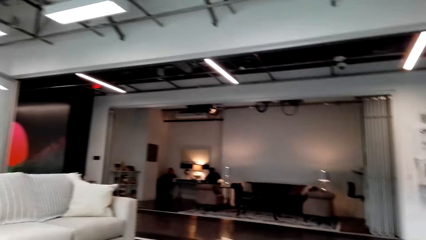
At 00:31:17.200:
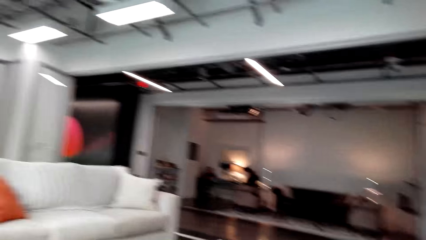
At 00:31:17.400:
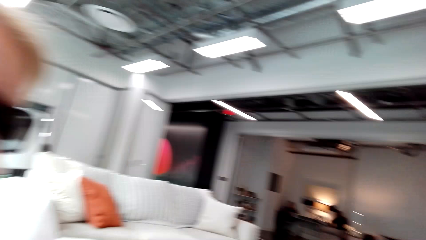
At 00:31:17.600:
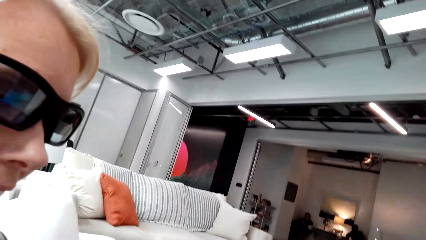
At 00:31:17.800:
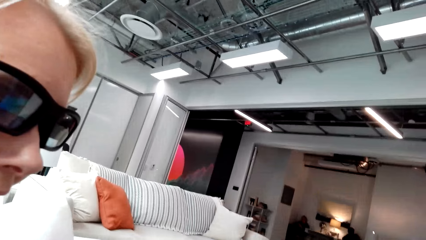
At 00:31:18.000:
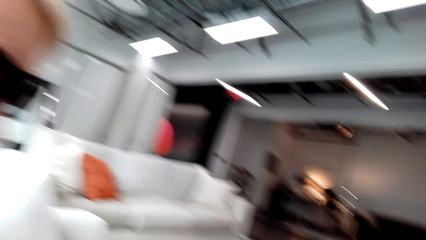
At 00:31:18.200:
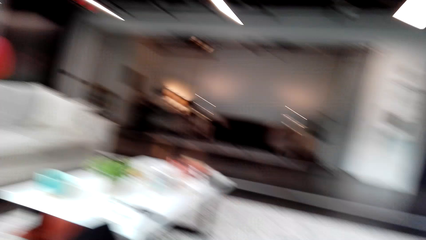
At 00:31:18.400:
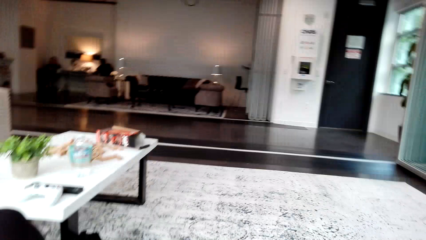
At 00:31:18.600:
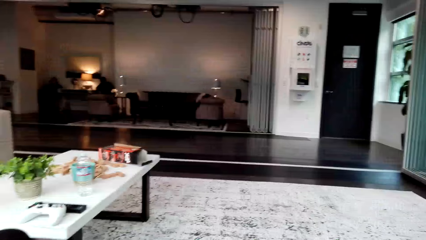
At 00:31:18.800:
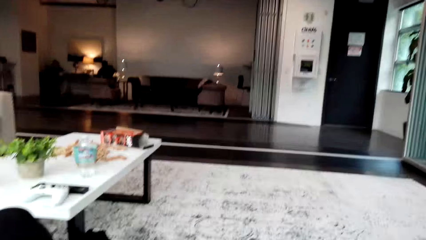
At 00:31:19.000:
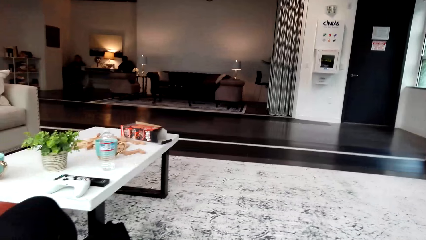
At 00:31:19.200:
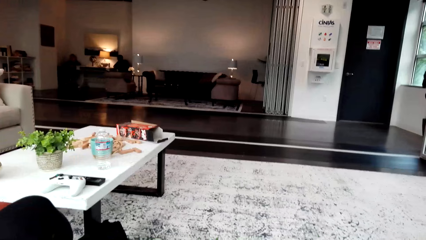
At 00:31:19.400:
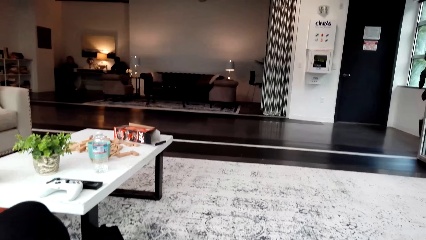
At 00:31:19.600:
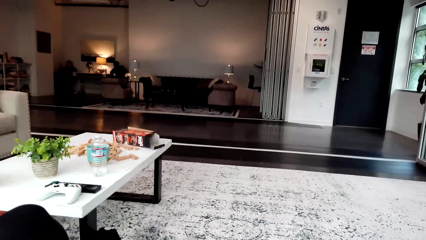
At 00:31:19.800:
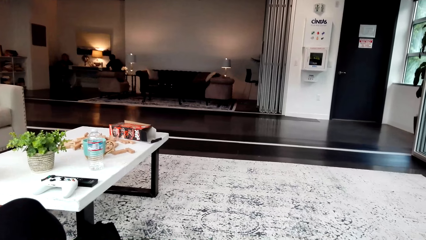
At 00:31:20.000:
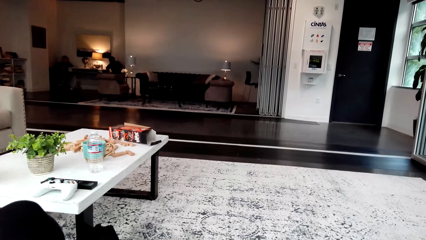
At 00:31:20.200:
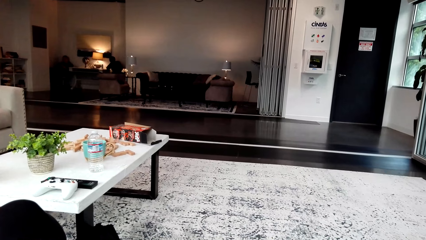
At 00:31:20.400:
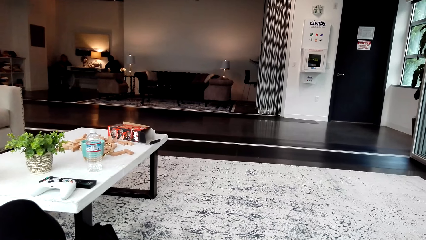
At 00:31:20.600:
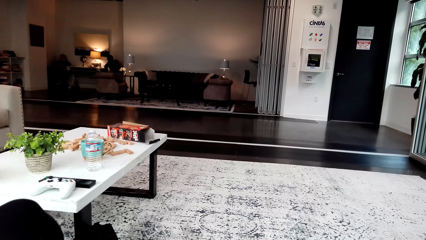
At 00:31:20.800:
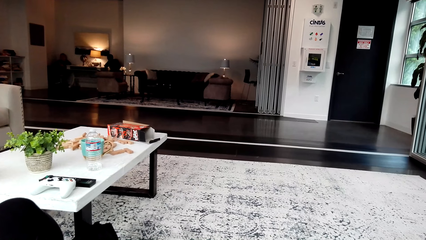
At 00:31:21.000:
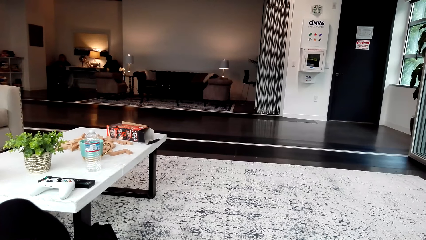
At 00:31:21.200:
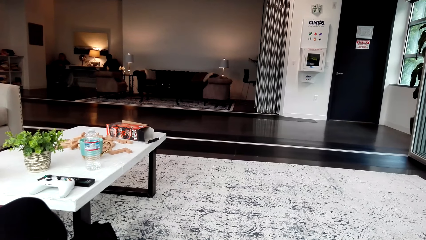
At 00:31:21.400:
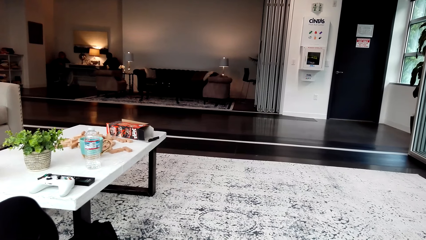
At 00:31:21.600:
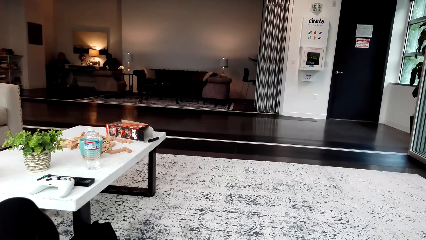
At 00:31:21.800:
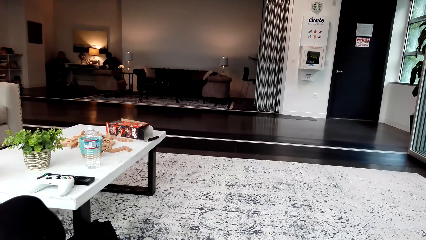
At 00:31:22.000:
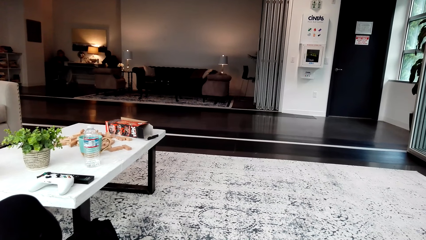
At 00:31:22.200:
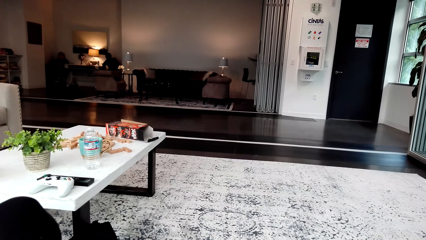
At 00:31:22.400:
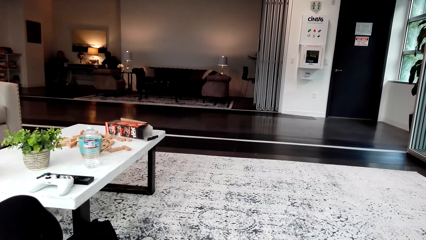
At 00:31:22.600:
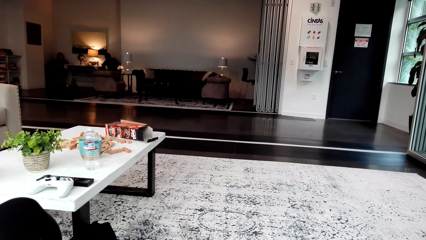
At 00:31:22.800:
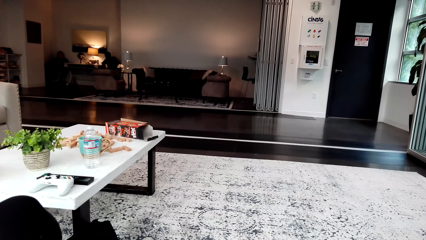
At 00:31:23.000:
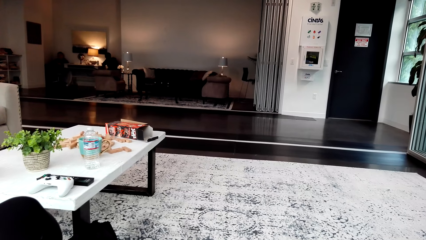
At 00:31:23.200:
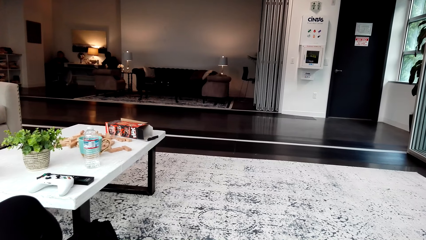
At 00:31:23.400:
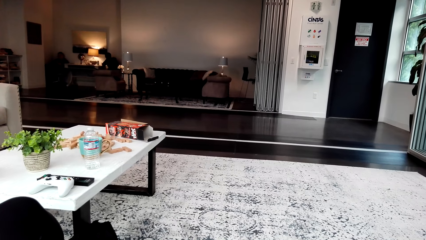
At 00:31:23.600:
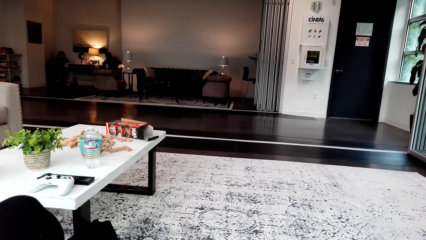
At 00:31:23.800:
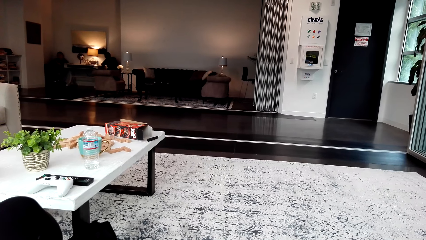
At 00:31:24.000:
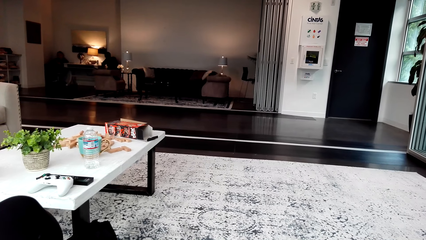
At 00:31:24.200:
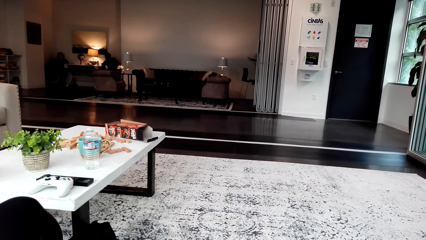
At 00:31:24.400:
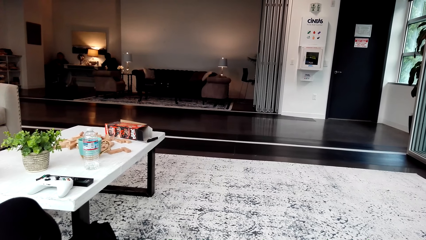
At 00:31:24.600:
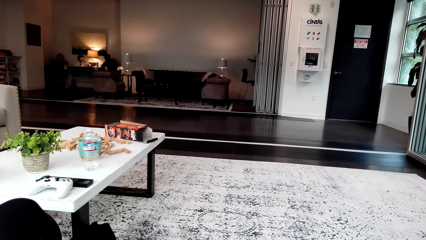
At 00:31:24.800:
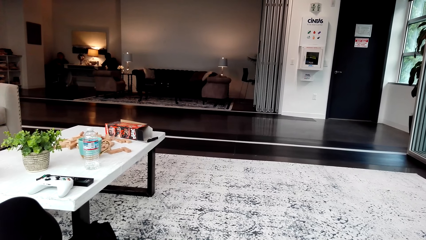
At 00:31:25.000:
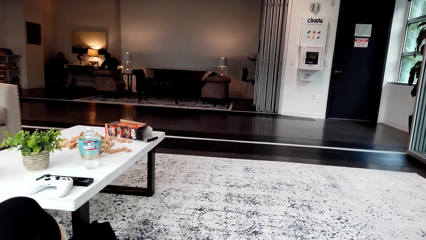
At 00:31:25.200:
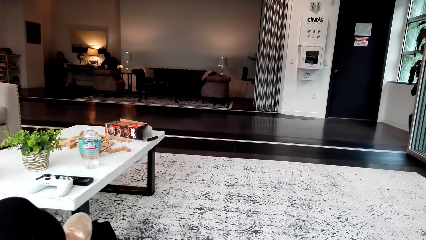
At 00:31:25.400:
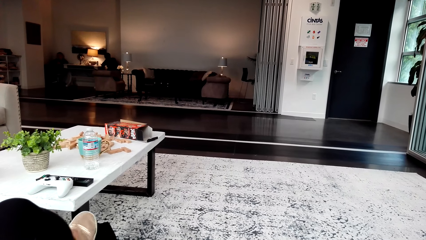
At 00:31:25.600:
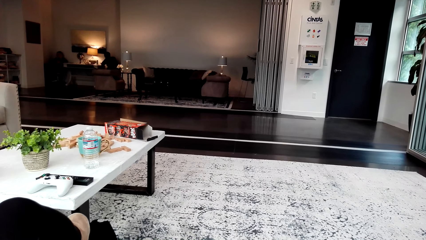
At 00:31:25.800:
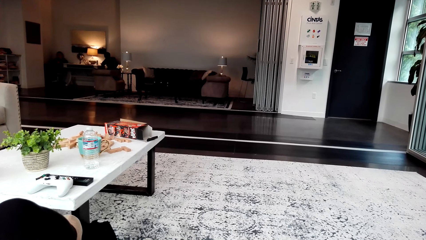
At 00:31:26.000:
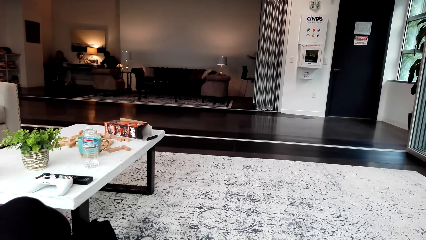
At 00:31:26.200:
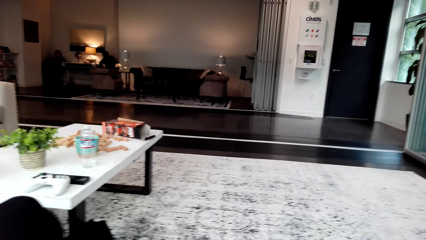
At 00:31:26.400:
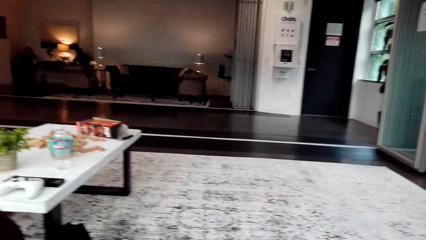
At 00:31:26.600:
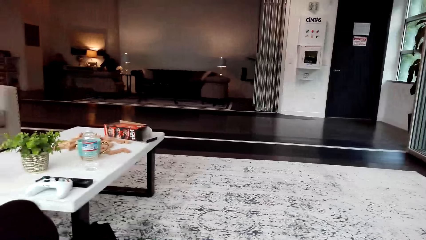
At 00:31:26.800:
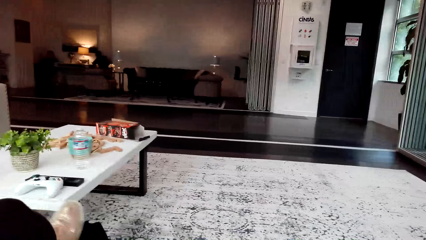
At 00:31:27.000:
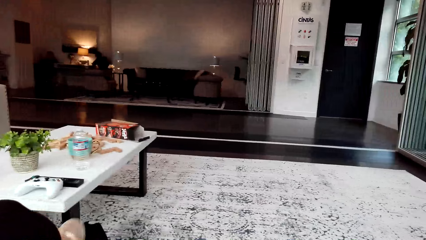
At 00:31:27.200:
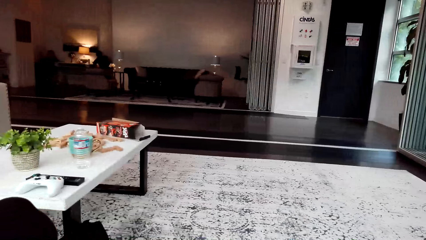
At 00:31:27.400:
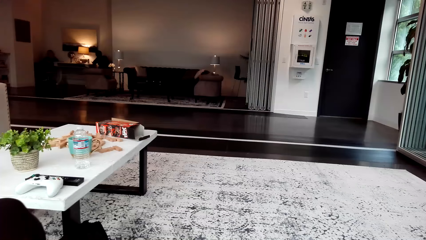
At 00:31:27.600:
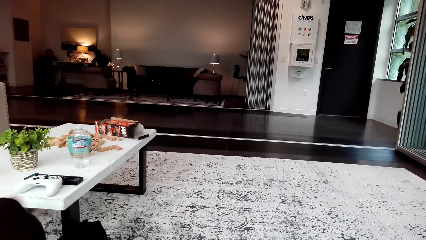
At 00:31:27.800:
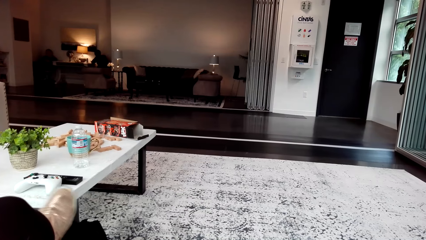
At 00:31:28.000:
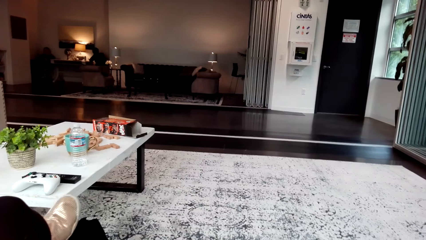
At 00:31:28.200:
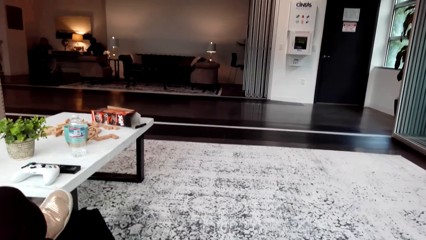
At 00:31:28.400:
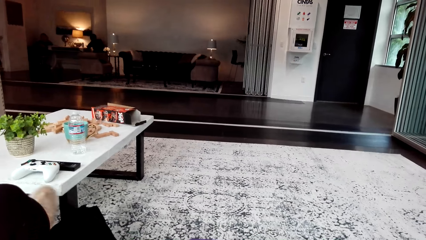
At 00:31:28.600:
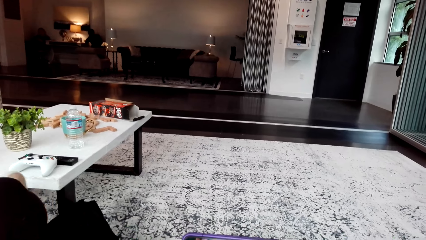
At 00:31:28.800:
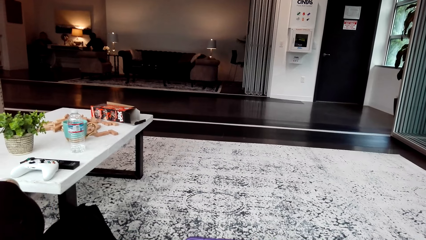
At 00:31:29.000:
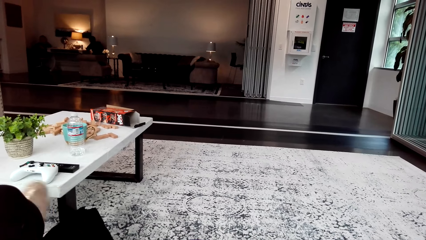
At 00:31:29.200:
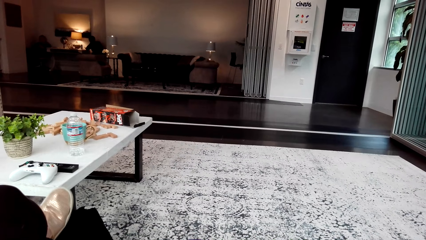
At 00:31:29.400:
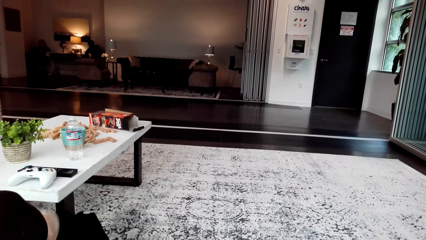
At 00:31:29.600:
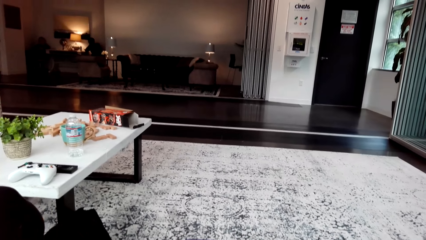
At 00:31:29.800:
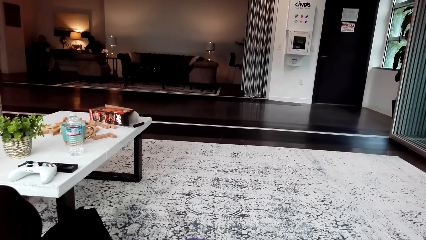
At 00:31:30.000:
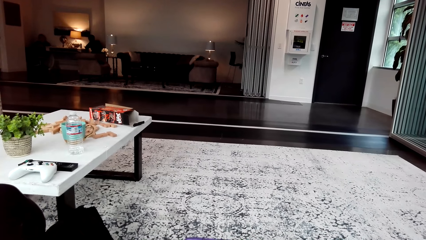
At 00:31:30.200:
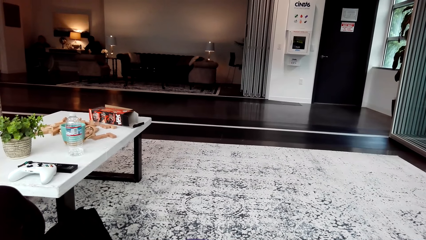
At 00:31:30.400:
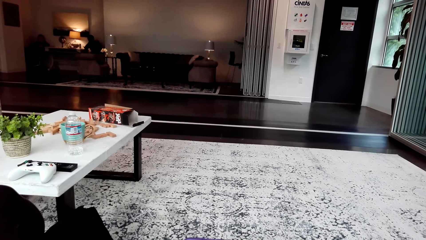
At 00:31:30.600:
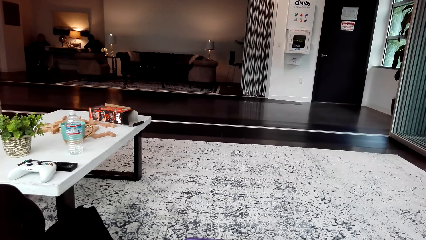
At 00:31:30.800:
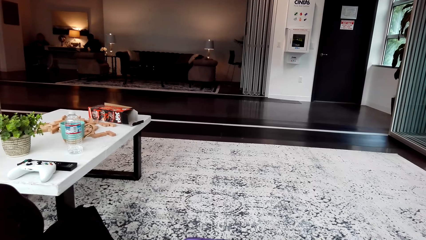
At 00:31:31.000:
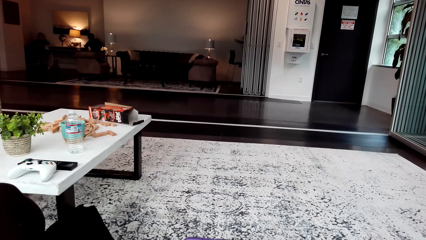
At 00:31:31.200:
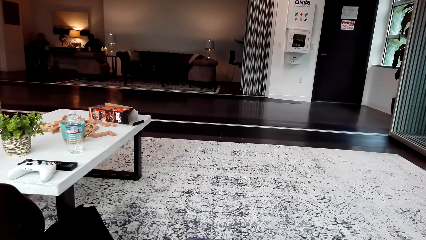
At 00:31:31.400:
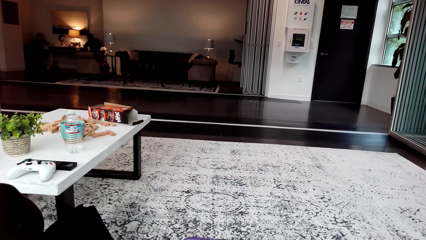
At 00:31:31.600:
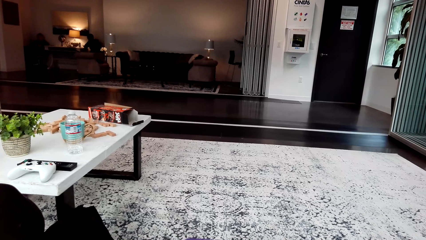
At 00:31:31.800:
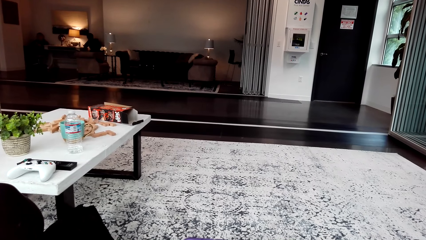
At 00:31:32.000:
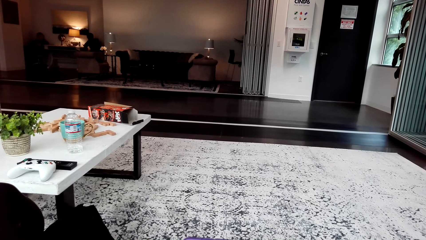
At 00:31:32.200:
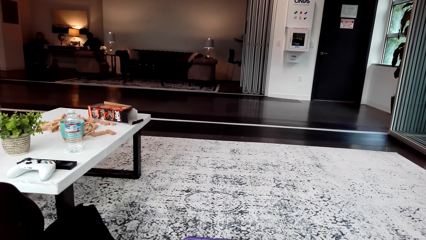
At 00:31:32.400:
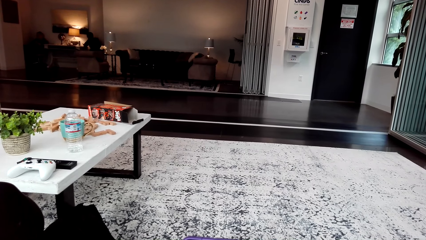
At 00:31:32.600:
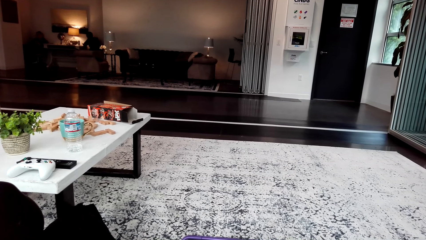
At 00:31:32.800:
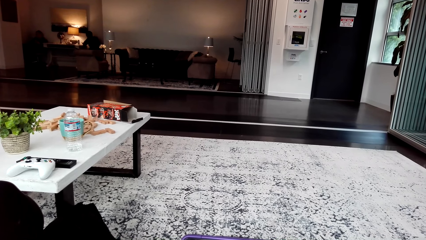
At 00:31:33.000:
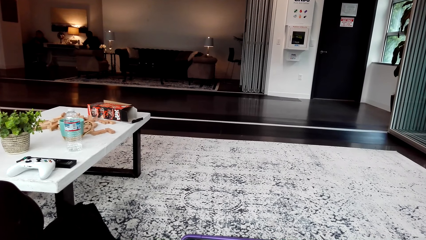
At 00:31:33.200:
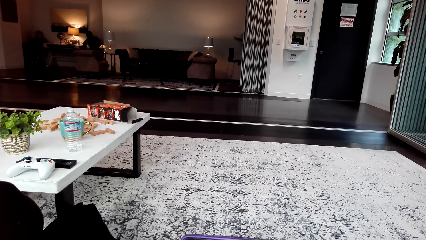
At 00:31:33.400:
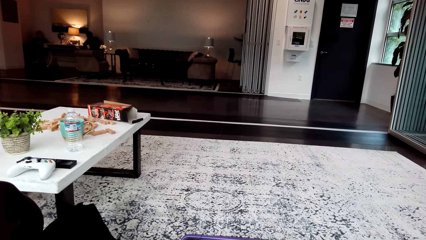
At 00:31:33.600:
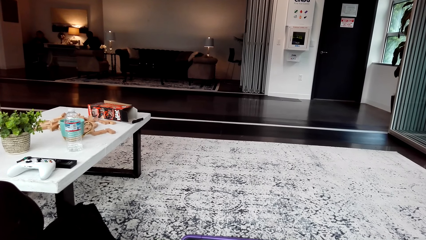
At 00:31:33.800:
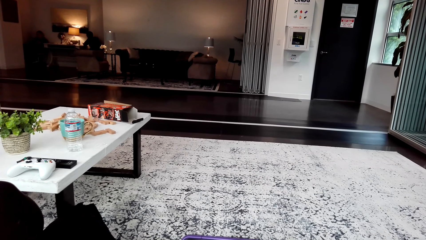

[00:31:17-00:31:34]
The camera wearer looks around. A woman moves the legs. The woman laughs. The woman moves the leg.
